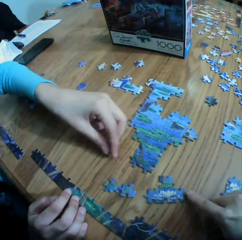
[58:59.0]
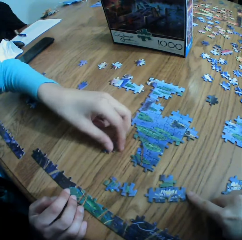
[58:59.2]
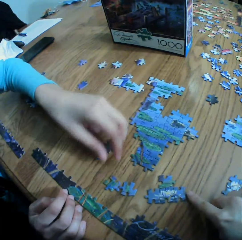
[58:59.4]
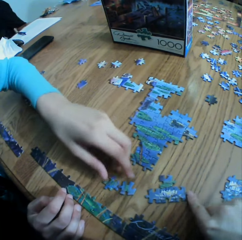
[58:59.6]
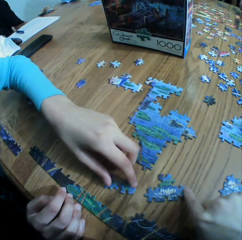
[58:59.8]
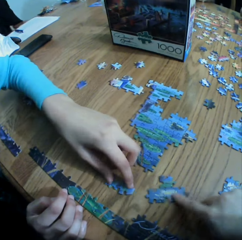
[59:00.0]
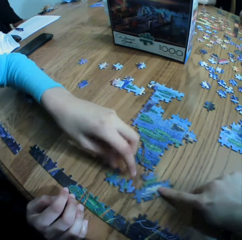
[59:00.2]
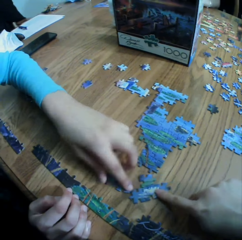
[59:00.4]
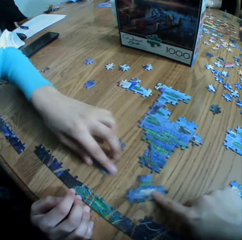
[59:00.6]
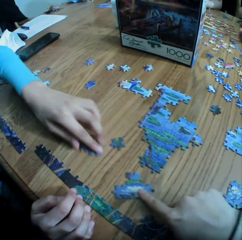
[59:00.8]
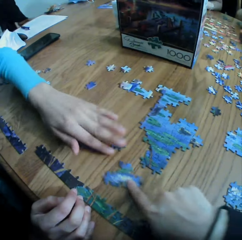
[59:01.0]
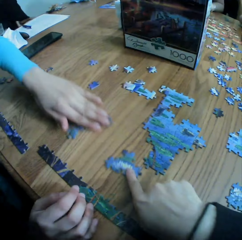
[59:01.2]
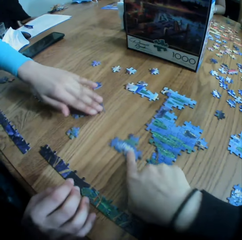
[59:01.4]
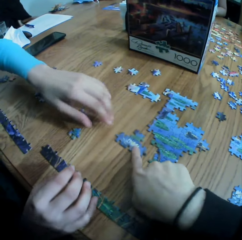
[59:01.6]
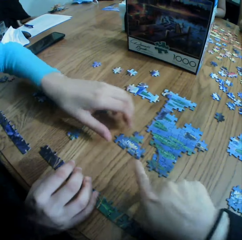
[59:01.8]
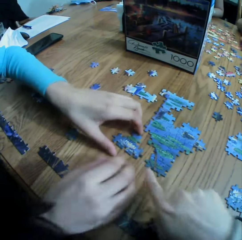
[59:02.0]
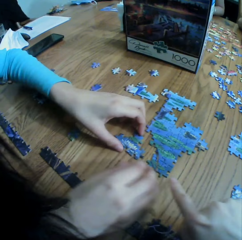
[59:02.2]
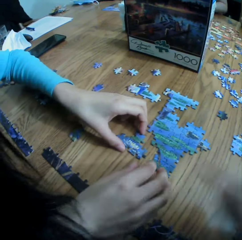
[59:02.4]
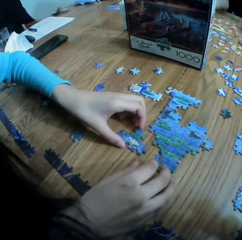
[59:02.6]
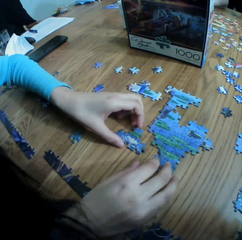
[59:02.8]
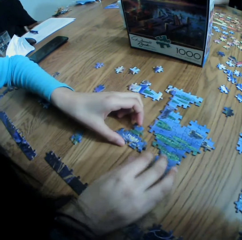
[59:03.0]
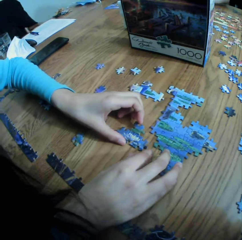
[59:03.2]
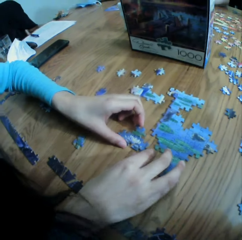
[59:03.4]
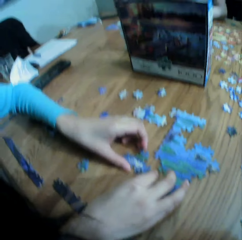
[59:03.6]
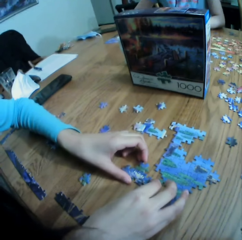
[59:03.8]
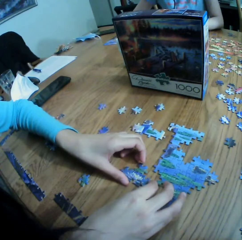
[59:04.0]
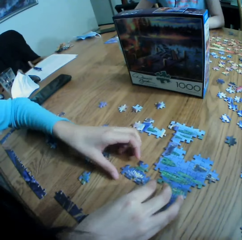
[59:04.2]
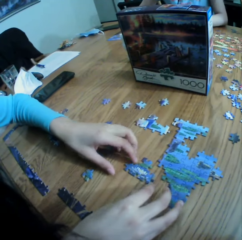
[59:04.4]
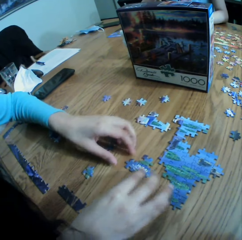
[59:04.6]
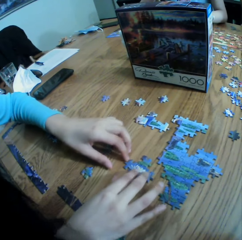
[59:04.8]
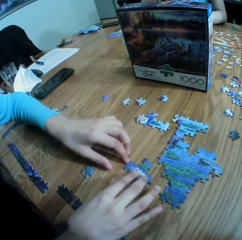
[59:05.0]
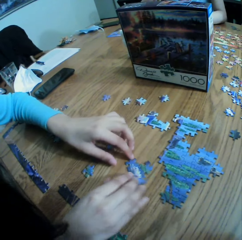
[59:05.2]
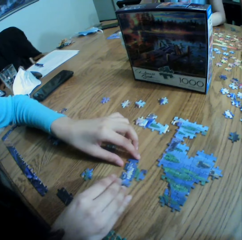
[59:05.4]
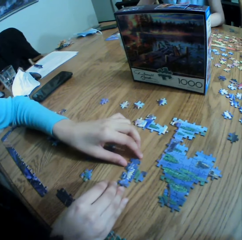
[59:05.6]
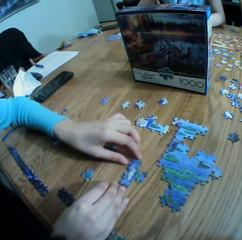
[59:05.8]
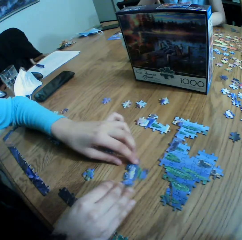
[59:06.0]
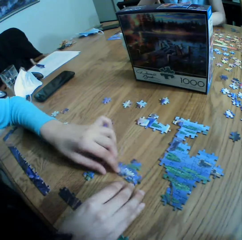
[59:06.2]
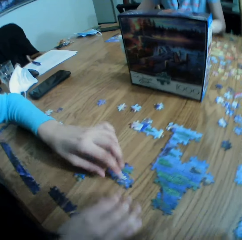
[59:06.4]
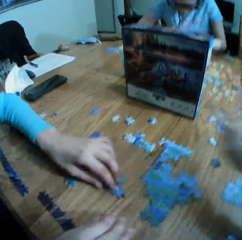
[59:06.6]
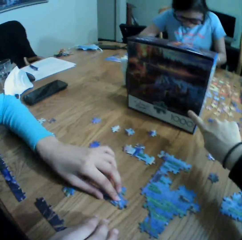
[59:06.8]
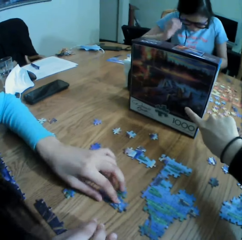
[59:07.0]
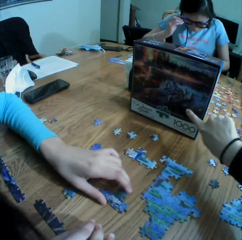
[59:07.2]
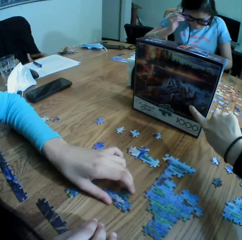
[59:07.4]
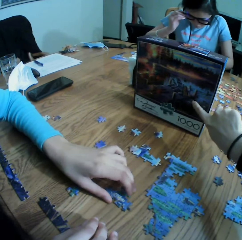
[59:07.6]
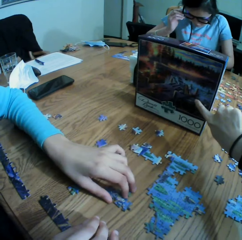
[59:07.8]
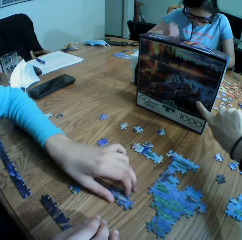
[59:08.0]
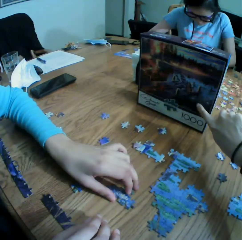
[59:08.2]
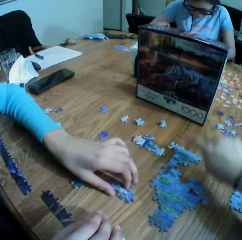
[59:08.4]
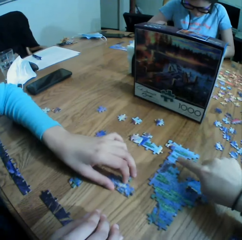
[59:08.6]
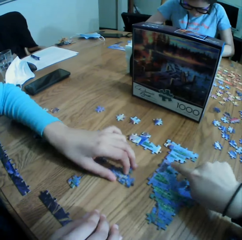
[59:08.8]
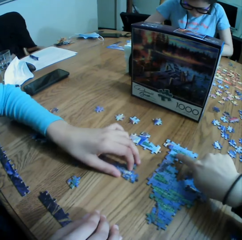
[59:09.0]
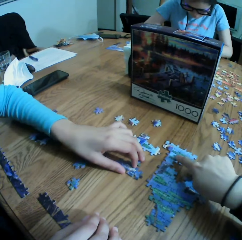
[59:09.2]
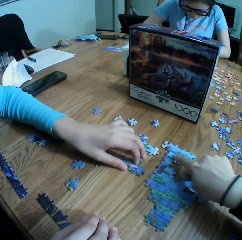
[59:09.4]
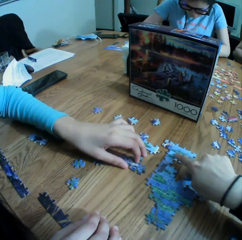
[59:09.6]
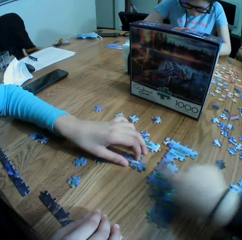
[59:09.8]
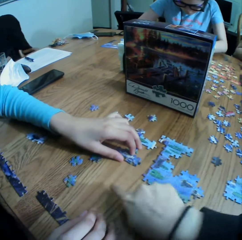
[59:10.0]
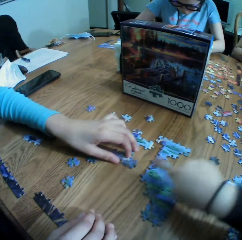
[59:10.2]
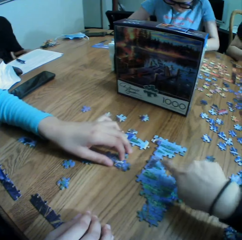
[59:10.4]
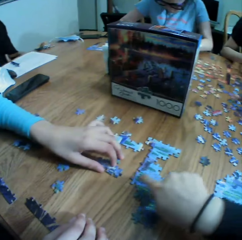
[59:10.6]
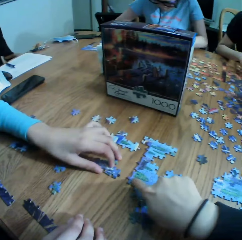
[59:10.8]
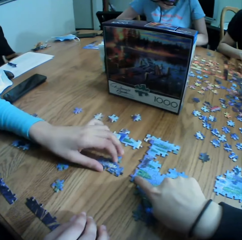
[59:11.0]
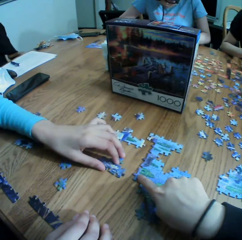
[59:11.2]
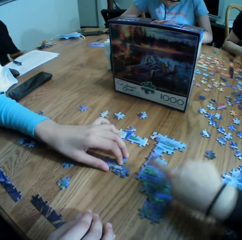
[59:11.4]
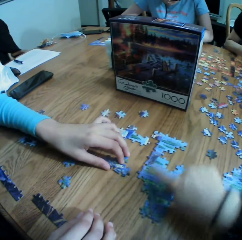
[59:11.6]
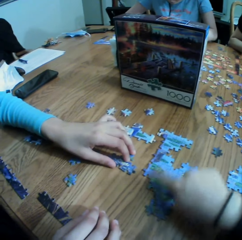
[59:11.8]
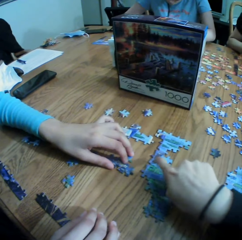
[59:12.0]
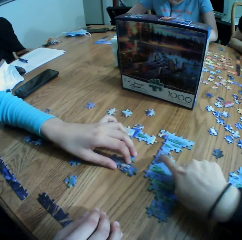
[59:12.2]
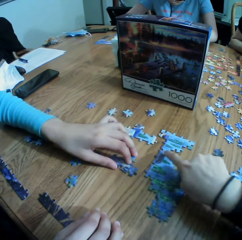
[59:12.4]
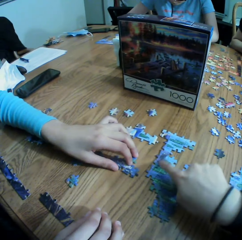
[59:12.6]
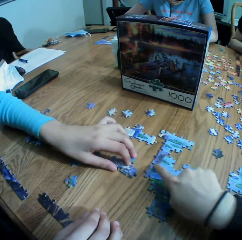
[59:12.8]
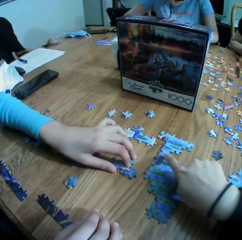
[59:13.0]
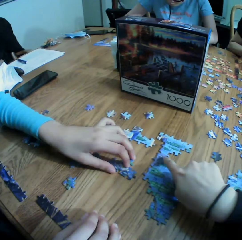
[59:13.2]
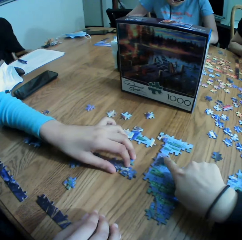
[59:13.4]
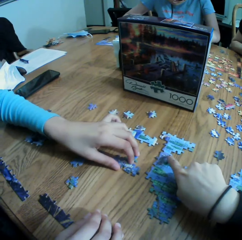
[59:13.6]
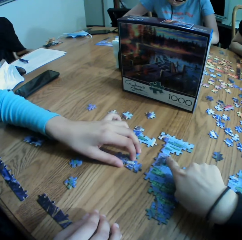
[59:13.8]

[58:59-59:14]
The camera wearer moves the paper puzzle craft. A person picks up the paper puzzle craft and arranges the paper puzzle craft. The camera wearer points at a box. The person moves the paper puzzle craft. The camera wearer points at the jigsaw puzzle pieces.

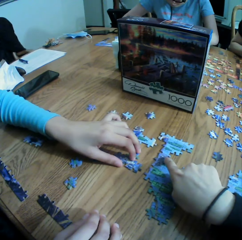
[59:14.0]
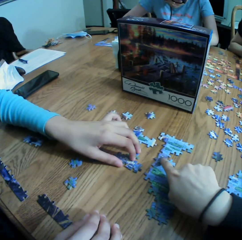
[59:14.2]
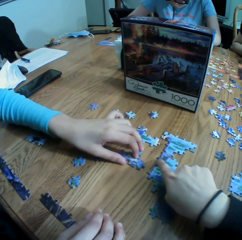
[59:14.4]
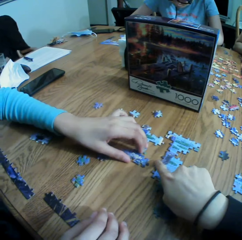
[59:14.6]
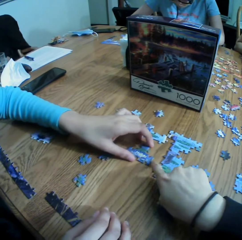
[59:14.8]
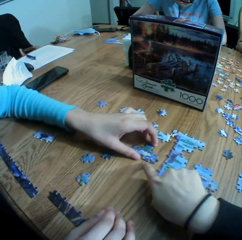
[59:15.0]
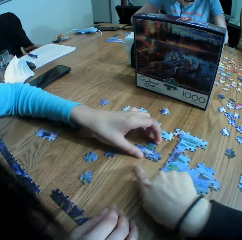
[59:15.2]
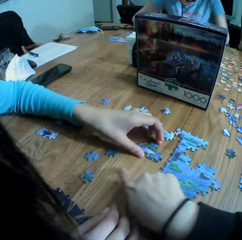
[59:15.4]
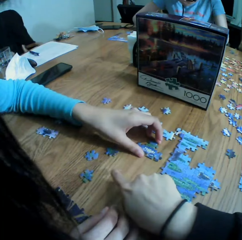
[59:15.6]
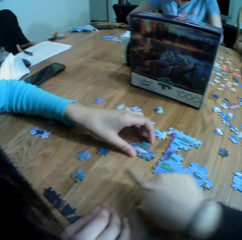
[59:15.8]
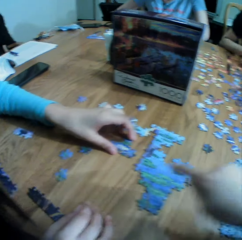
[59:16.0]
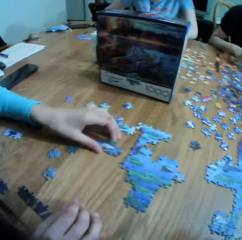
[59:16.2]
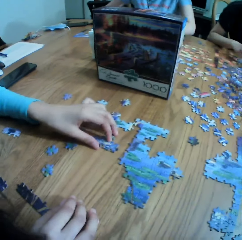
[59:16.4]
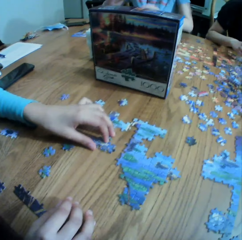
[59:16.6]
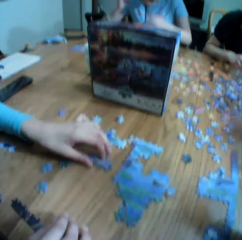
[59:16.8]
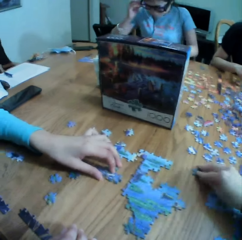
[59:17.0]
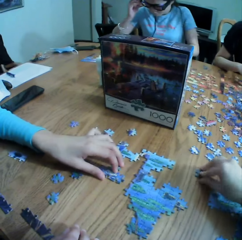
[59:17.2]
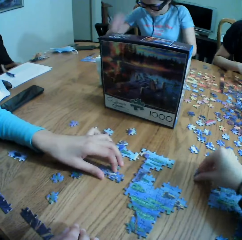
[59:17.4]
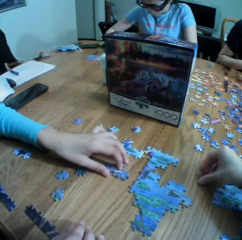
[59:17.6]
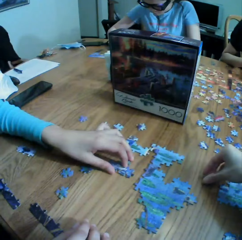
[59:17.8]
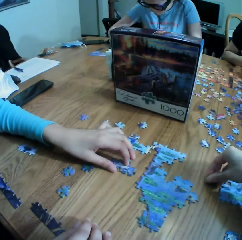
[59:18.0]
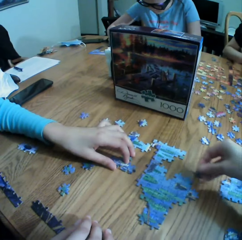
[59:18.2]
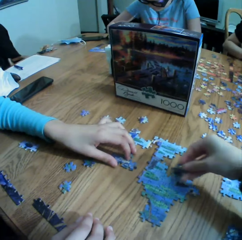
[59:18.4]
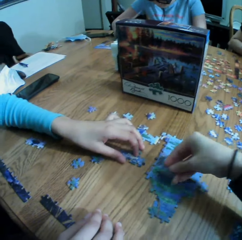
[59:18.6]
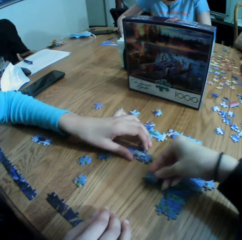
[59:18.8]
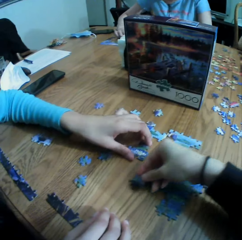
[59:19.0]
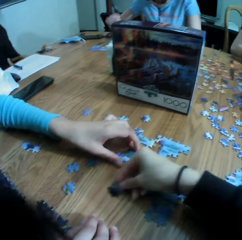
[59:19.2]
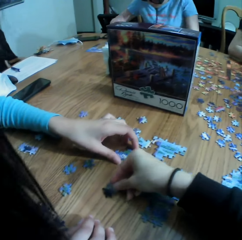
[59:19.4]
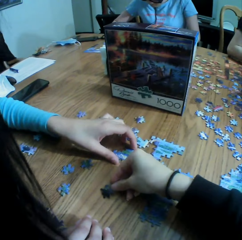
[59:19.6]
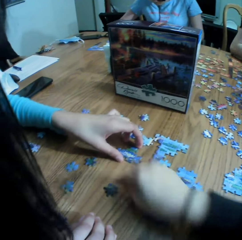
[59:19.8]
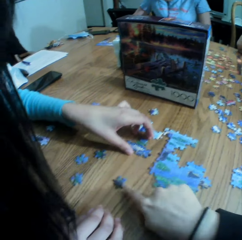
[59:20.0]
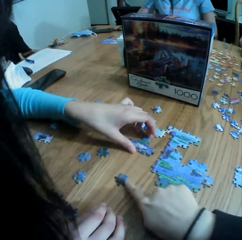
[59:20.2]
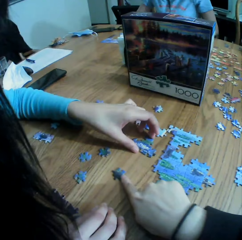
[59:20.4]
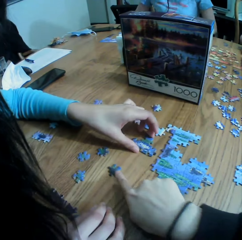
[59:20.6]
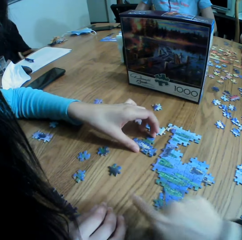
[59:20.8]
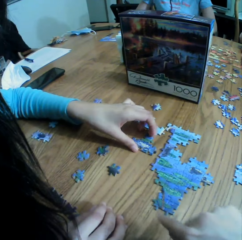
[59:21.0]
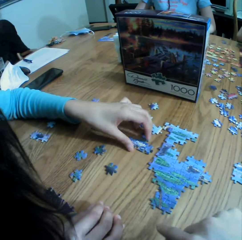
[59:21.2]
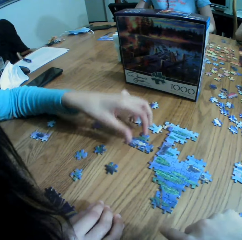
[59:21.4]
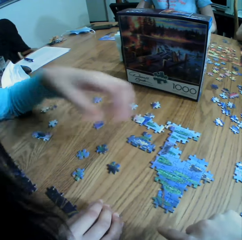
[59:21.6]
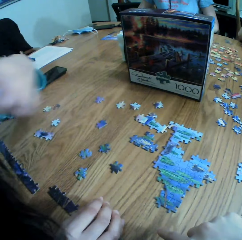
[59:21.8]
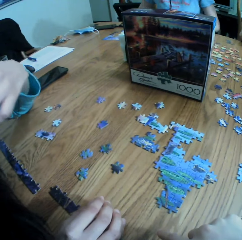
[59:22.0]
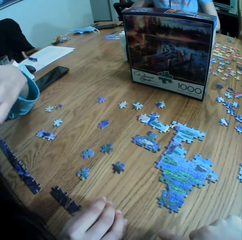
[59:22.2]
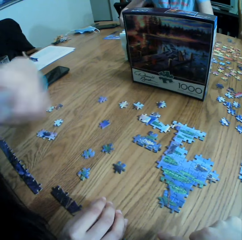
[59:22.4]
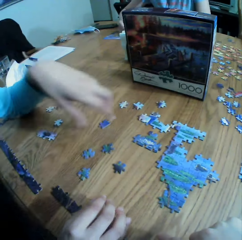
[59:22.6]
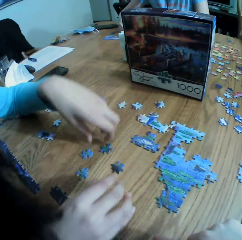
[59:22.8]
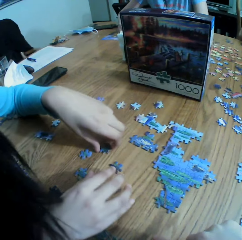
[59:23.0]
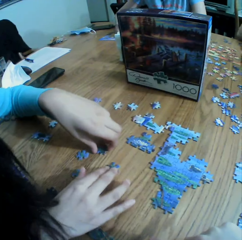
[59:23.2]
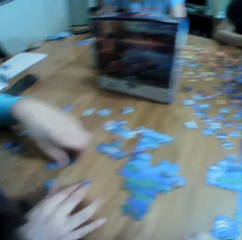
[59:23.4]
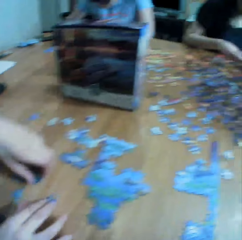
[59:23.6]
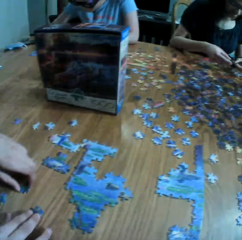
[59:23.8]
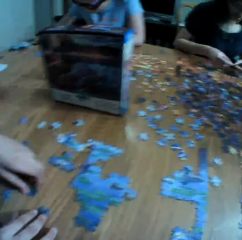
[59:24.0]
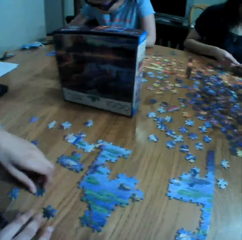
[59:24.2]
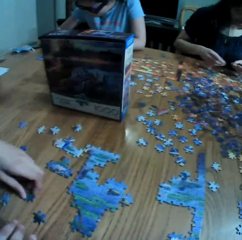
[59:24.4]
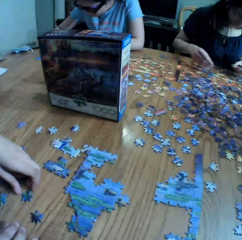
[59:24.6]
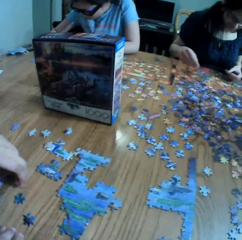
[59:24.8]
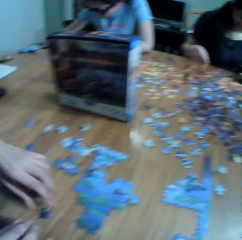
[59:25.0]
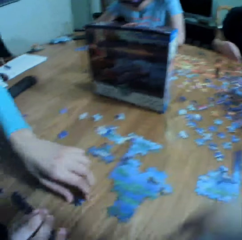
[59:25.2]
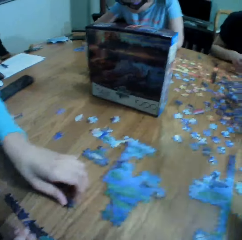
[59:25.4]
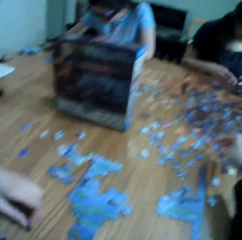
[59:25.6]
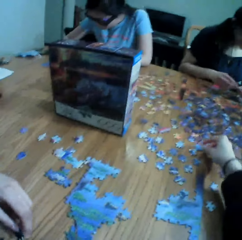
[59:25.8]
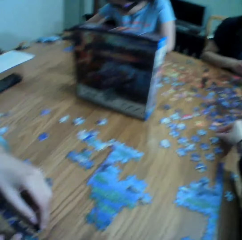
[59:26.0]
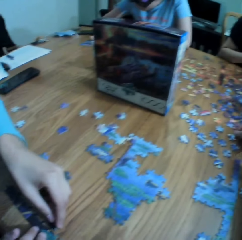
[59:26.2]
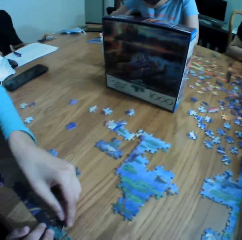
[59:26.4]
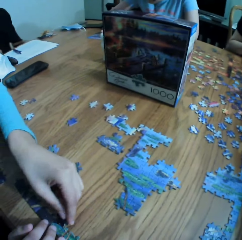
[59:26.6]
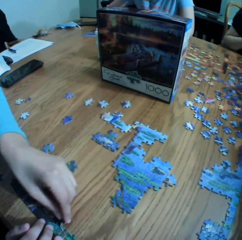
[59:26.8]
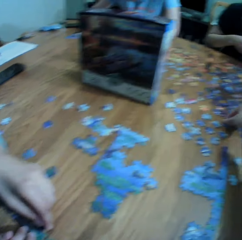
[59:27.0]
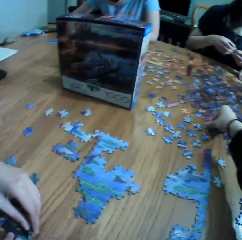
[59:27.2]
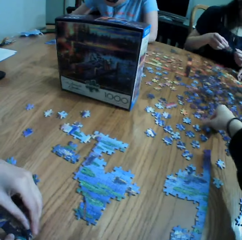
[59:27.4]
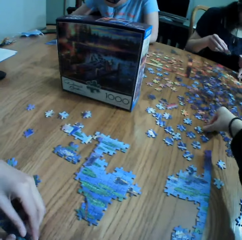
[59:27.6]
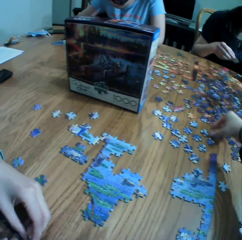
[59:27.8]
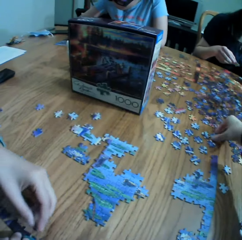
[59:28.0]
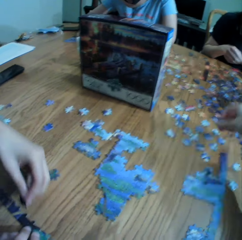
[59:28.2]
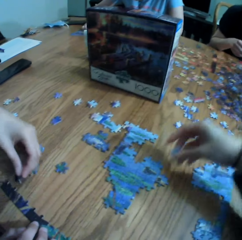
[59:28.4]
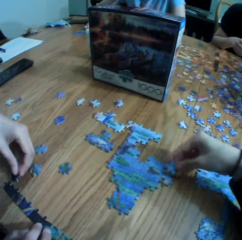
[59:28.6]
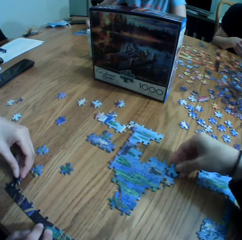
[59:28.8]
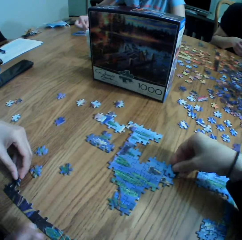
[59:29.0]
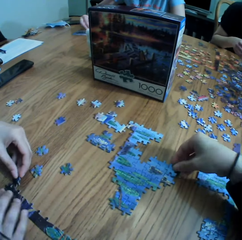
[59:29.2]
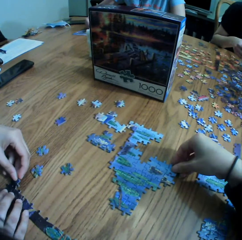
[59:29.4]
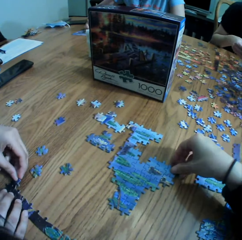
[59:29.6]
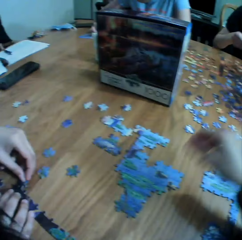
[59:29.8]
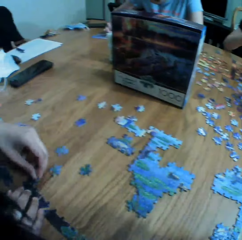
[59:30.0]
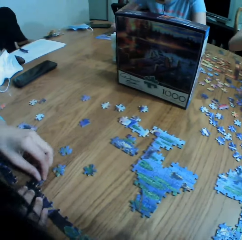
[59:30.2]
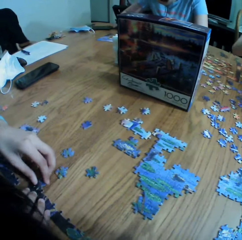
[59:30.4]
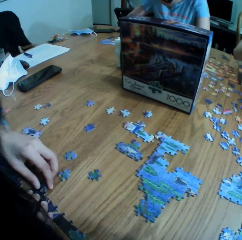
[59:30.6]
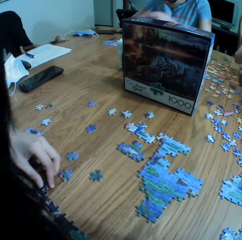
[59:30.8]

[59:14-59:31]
The camera wearer points at the paper puzzle craft. They pick up the paper puzzle craft. A lady plays the jigsaw puzzle game. The camera wearer plays the jigsaw puzzle game. They drop the paper puzzle craft. They stare around a table. They pick up the paper puzzle craft. They drop the paper puzzle craft.
